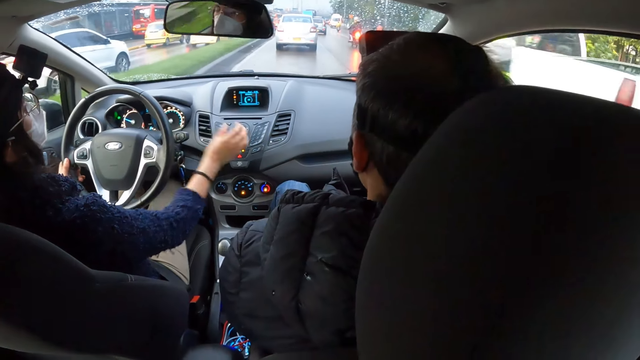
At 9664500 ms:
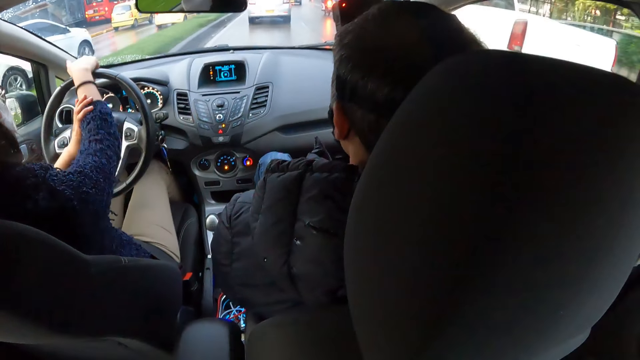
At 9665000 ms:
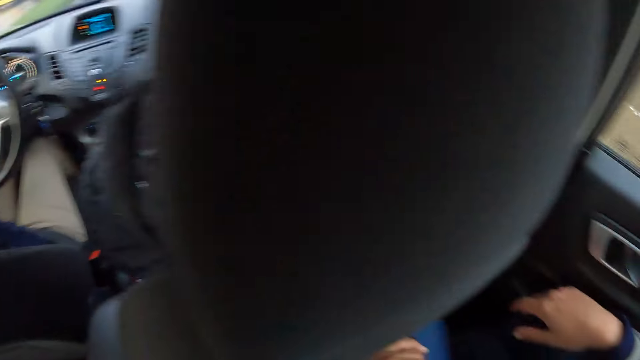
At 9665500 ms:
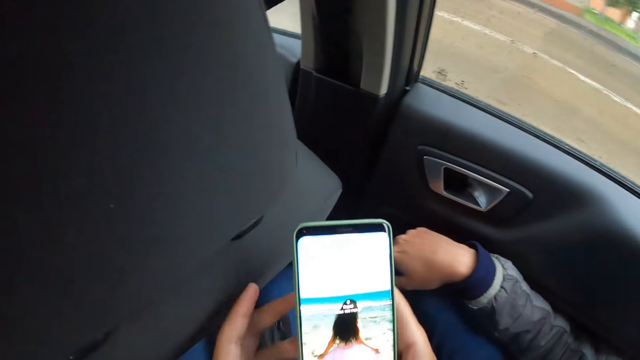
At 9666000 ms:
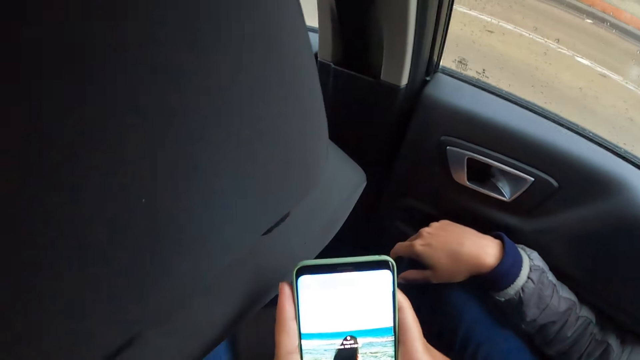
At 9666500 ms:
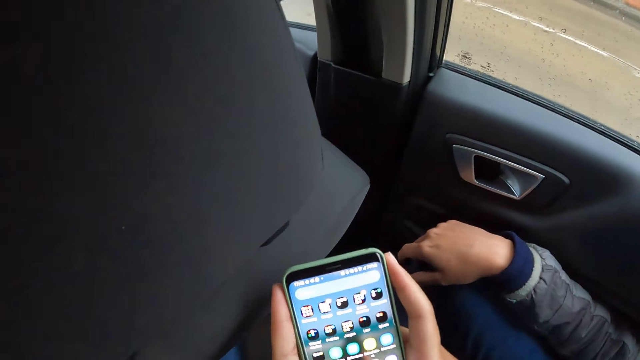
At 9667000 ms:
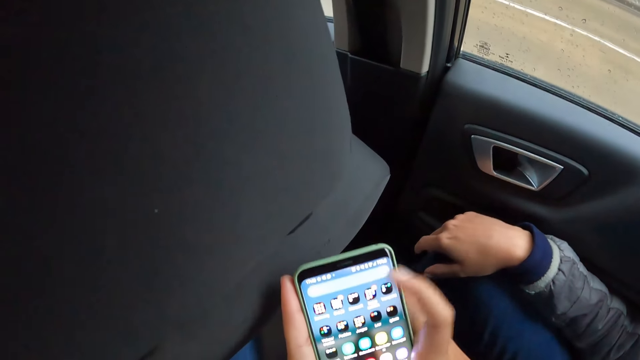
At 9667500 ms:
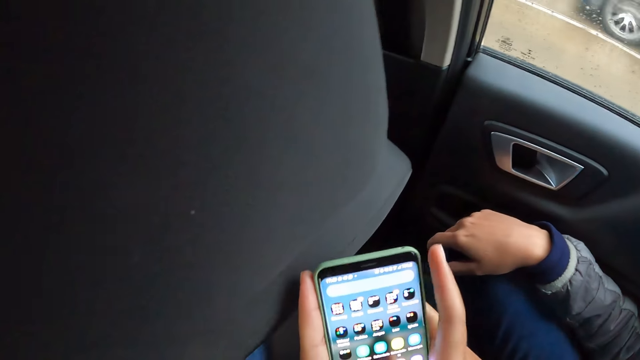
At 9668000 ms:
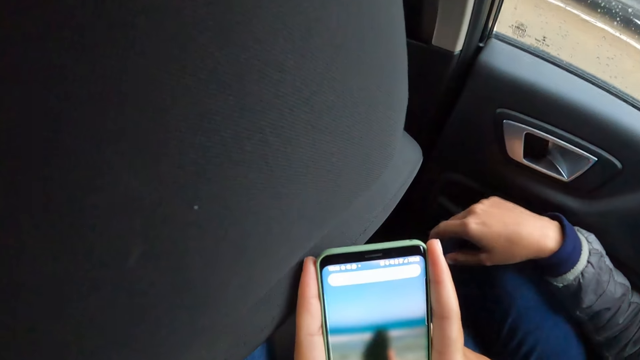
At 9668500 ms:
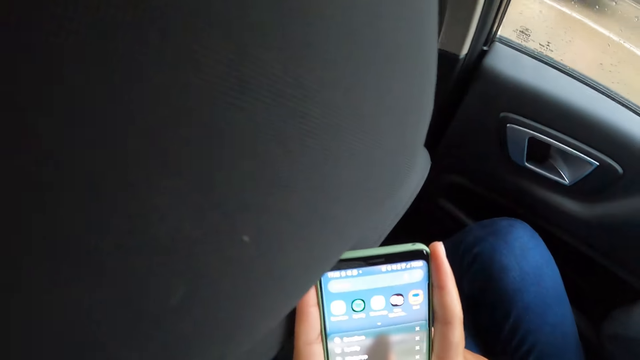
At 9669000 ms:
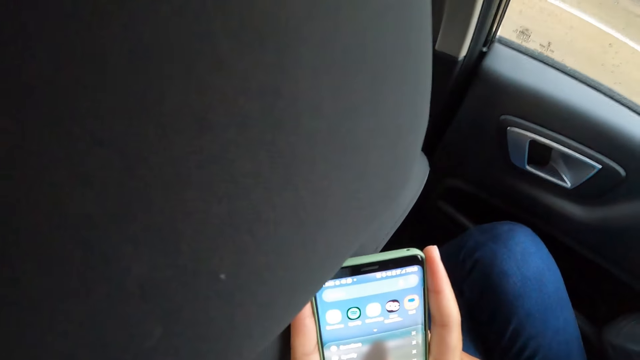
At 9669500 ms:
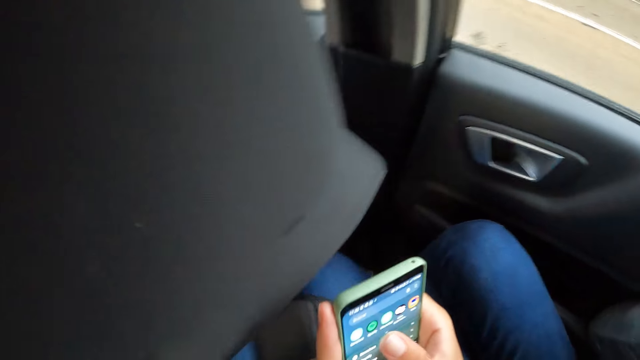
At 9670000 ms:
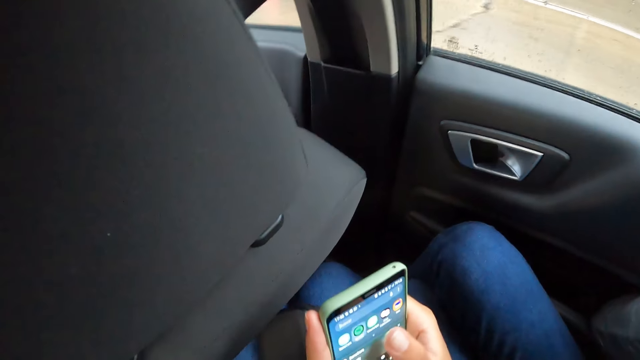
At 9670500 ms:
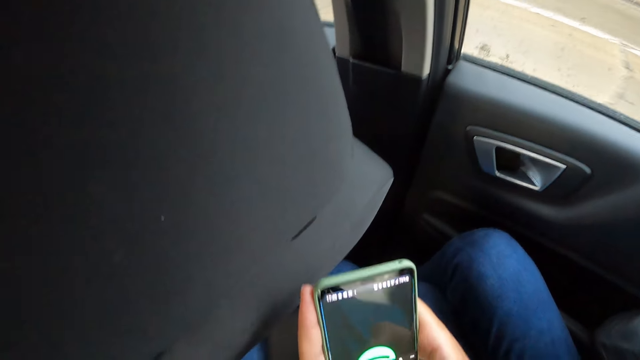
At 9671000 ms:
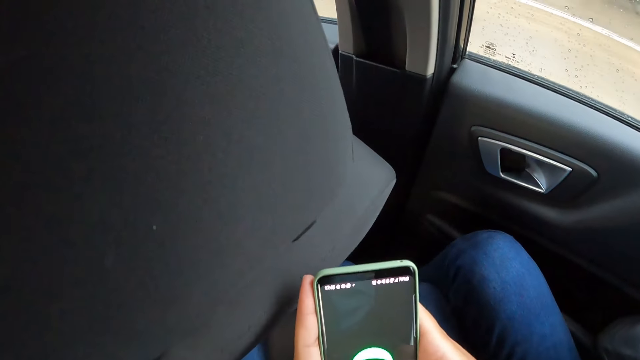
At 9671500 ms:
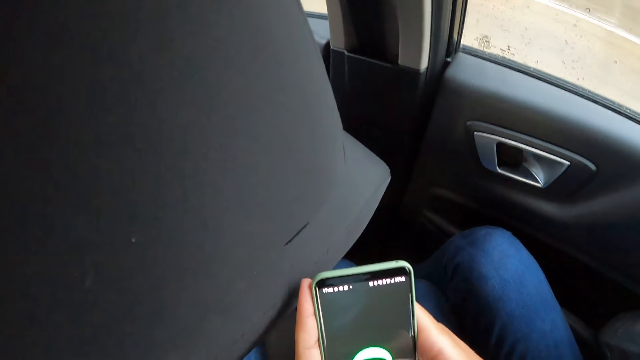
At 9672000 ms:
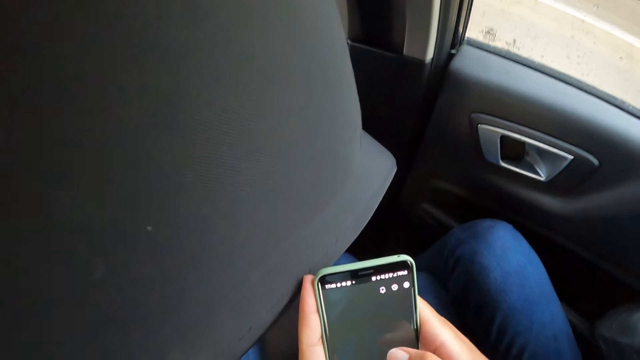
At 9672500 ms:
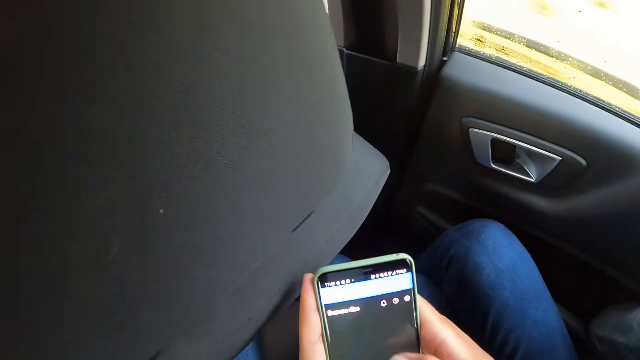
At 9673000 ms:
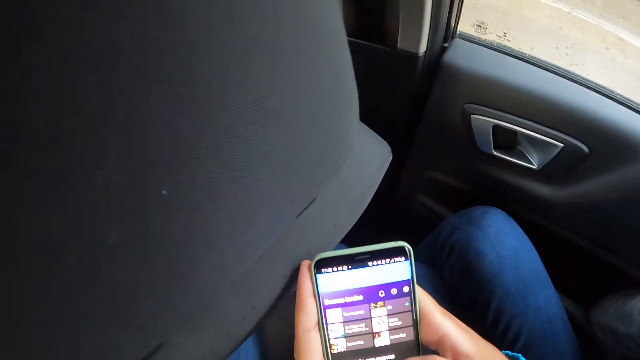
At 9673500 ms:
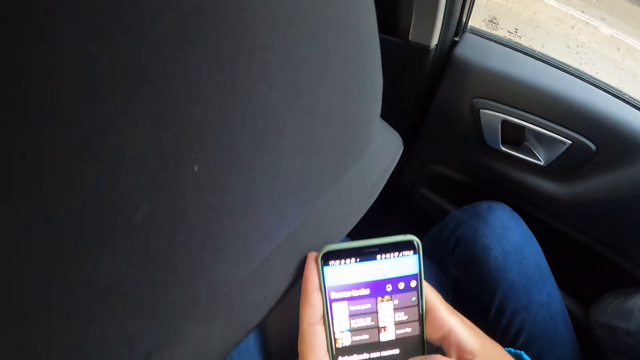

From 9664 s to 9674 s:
The woman places her right hand on the car steering. She pulls up her right hand sleeve with her left hand. The camera wearer operates the phone with both hands. They look around. They use the phone.

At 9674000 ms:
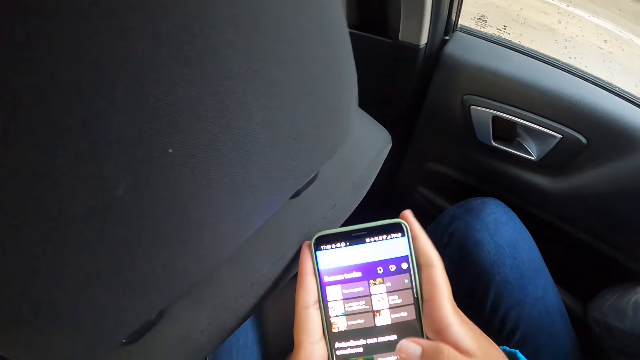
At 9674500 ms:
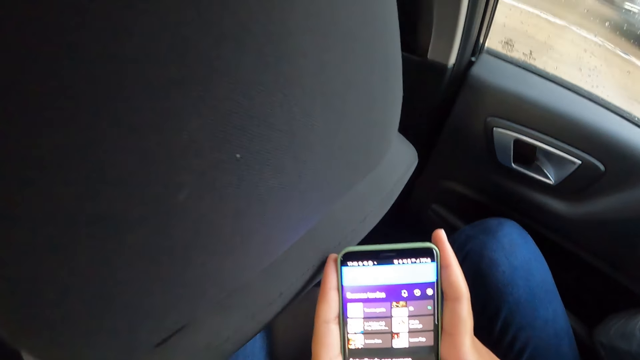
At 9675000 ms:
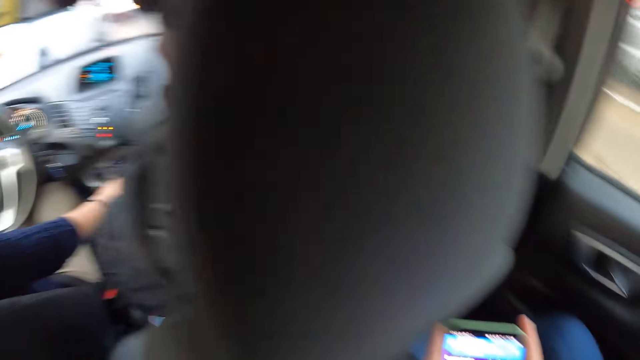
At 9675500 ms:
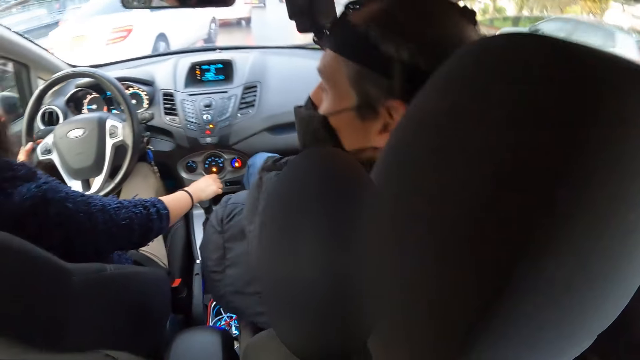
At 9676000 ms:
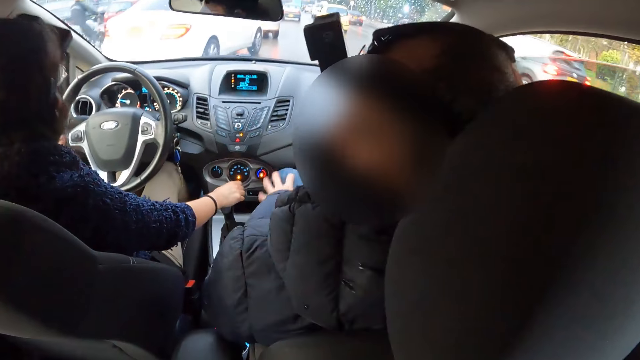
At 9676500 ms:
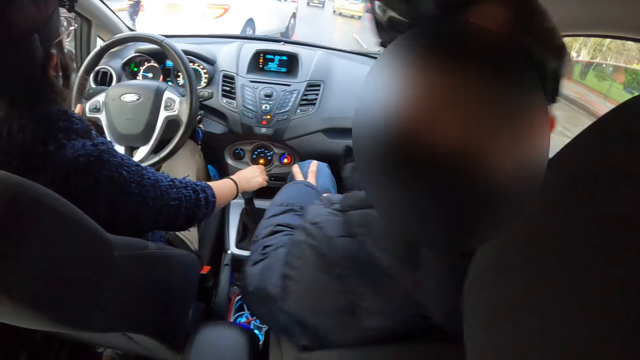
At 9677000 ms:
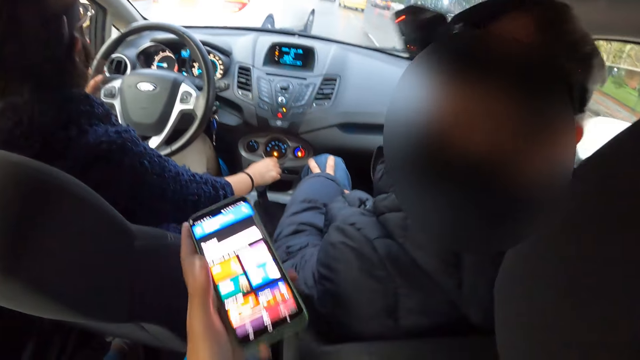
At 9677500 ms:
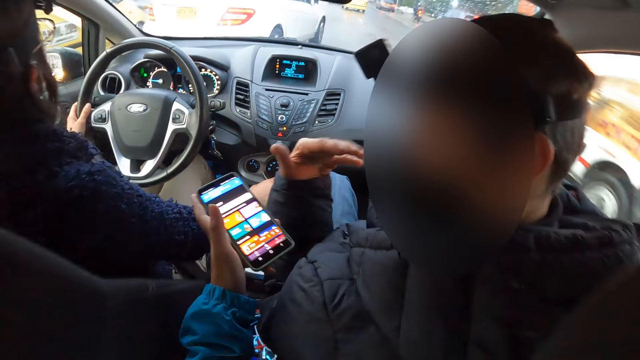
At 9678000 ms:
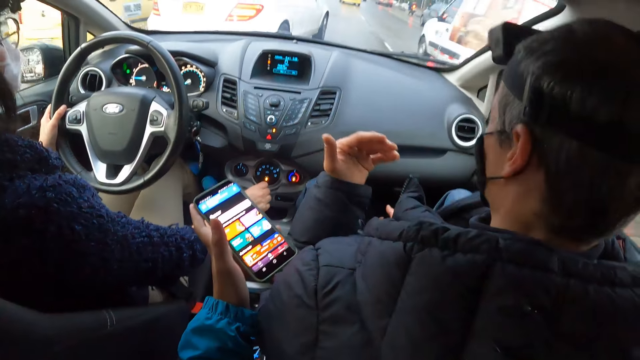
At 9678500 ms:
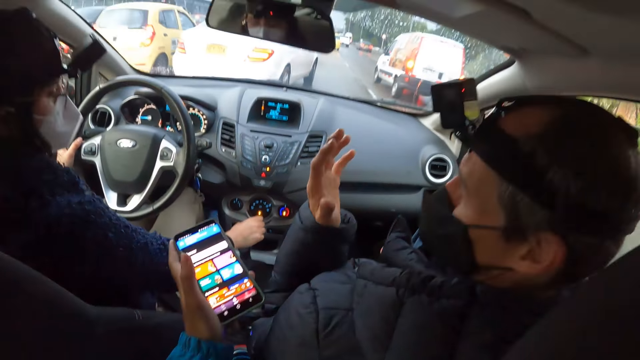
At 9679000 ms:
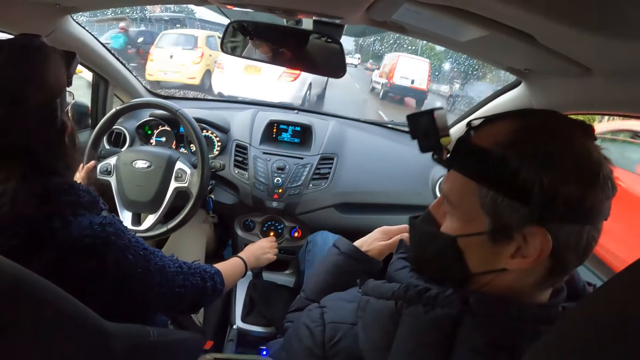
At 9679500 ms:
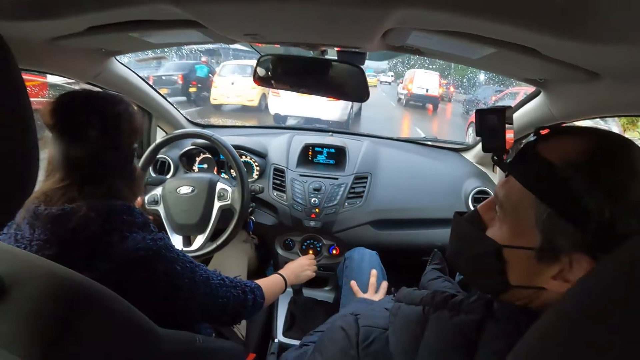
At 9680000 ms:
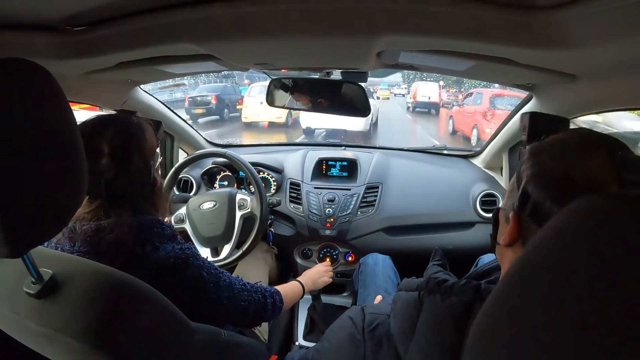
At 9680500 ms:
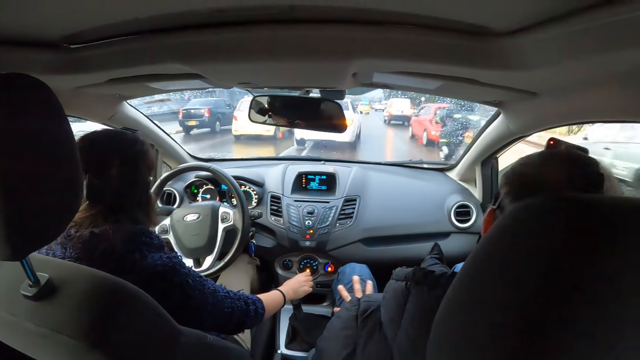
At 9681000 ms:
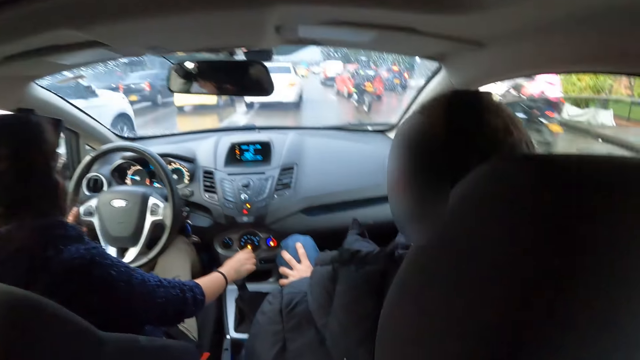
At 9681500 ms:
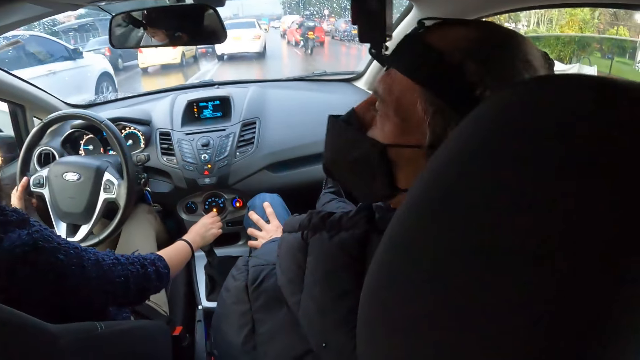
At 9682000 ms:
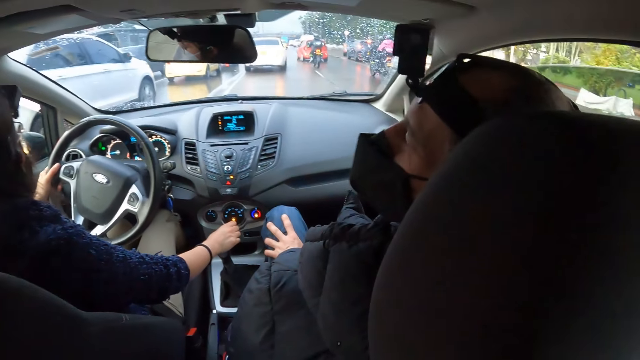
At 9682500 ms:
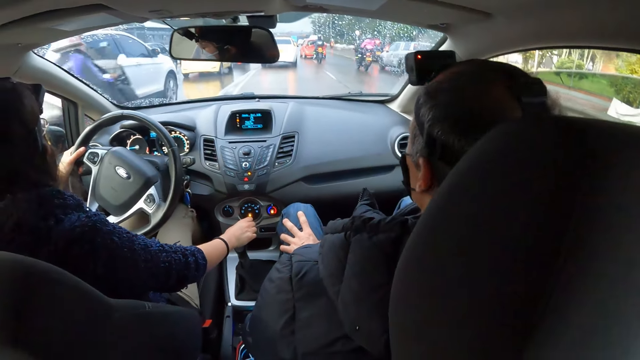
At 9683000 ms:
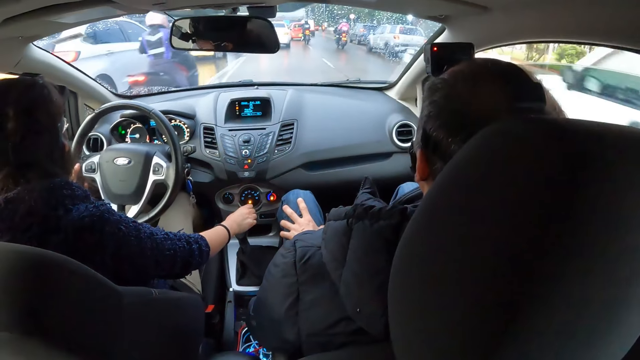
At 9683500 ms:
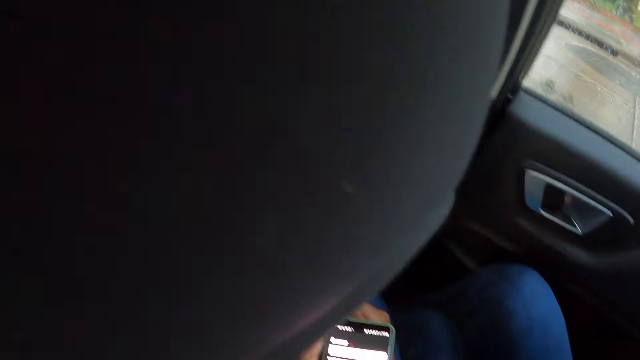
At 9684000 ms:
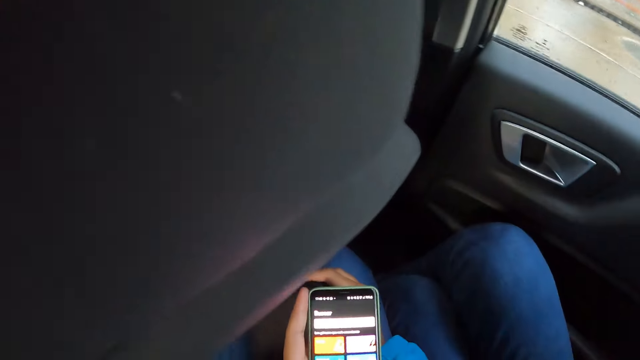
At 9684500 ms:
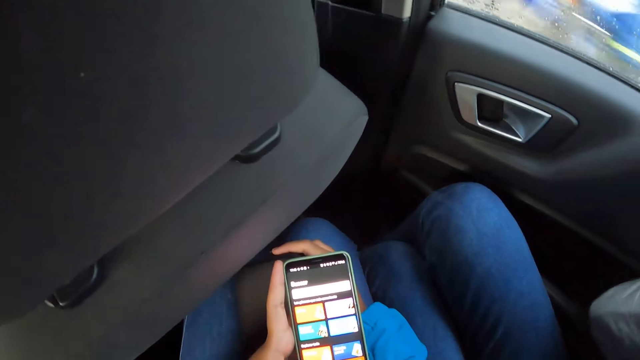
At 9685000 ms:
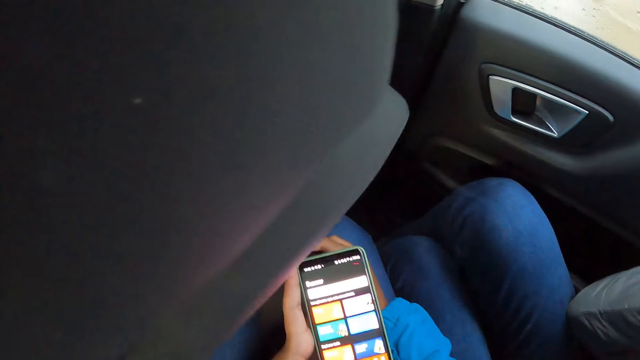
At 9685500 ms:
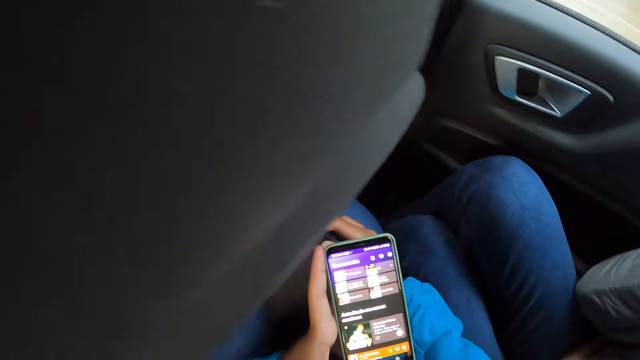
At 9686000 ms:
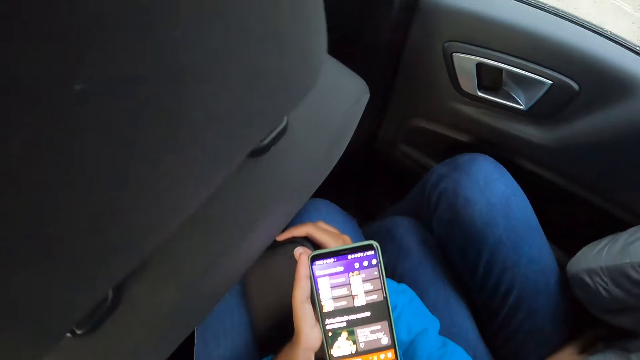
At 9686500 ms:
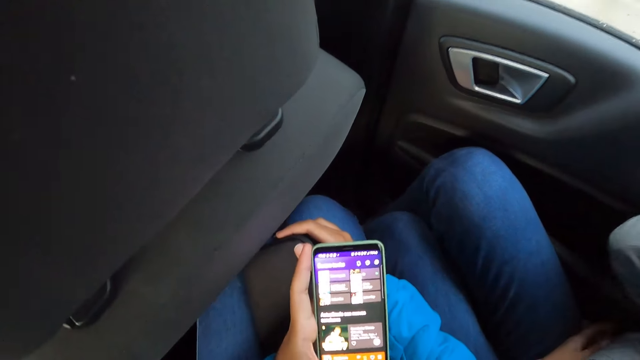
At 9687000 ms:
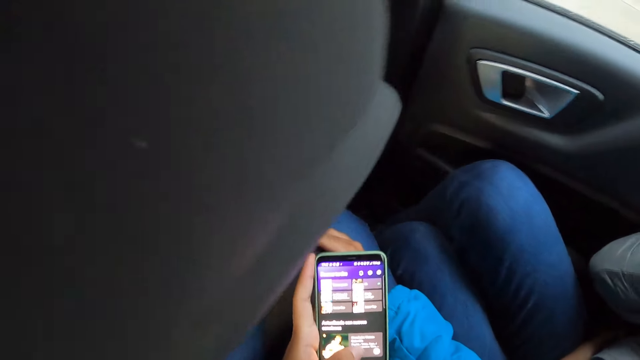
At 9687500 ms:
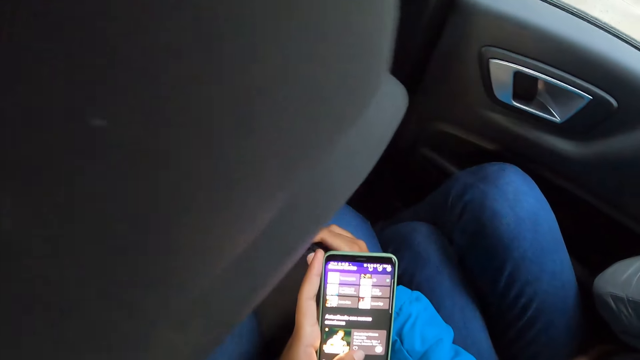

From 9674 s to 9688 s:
The camera wearer interacts with a man in the car. The man looks behind. The camera wearer stretches the phone towards the man with his left hand. He lifts the phone. The man makes gestures with his left hand. A woman drives the car. The man looks around. The camera wearer operates the phone with his left hand.
